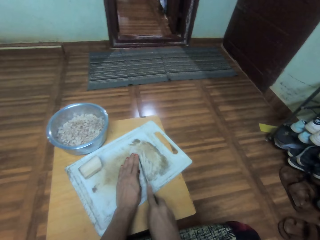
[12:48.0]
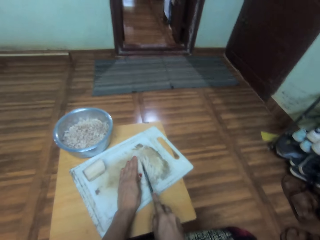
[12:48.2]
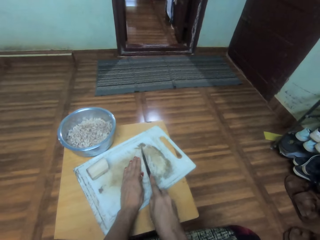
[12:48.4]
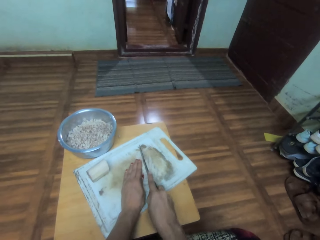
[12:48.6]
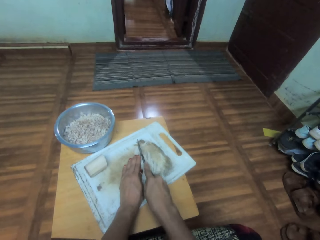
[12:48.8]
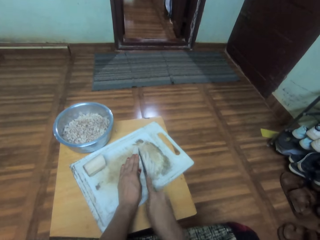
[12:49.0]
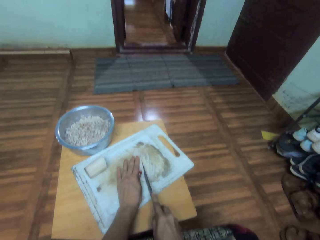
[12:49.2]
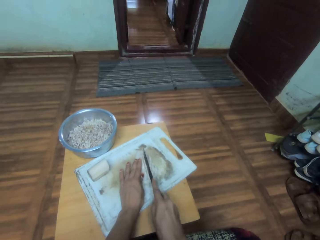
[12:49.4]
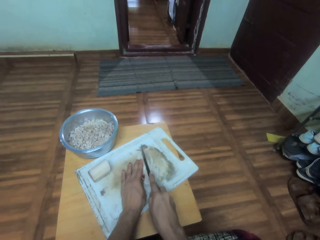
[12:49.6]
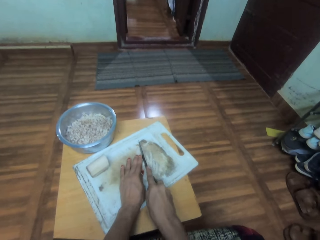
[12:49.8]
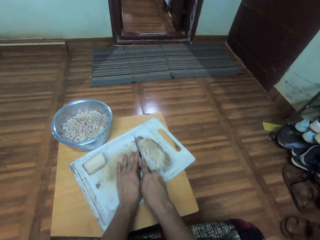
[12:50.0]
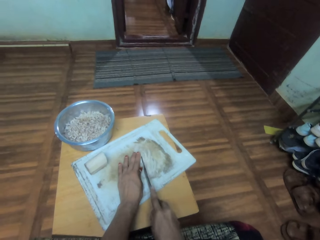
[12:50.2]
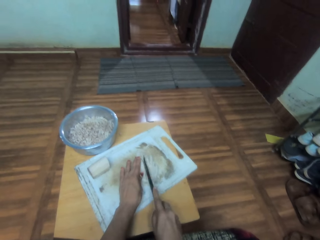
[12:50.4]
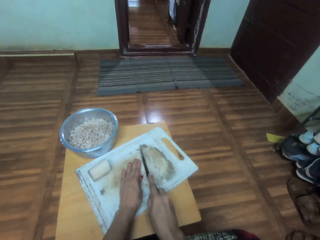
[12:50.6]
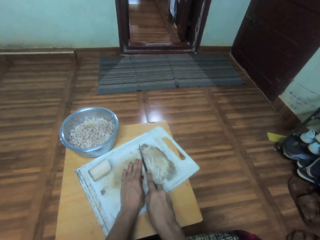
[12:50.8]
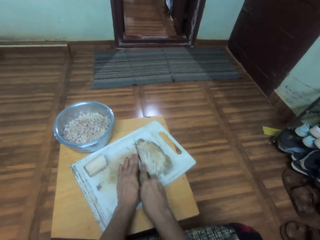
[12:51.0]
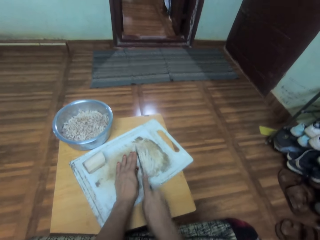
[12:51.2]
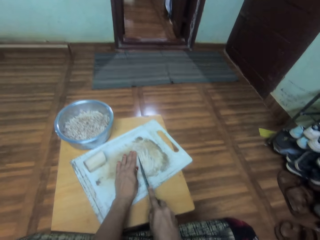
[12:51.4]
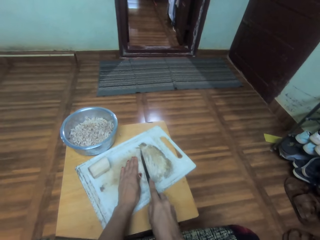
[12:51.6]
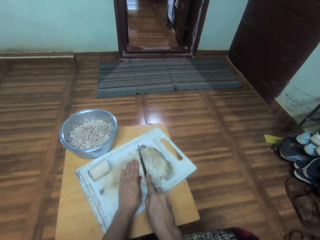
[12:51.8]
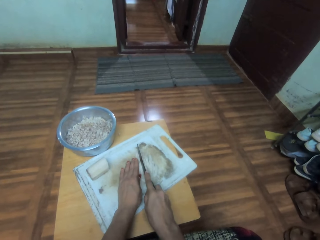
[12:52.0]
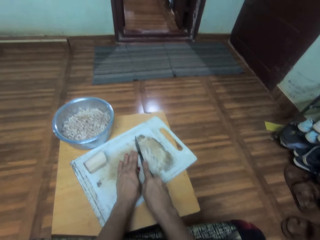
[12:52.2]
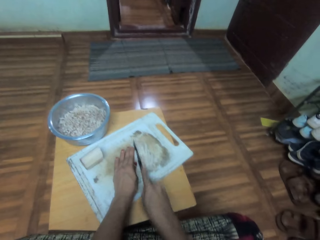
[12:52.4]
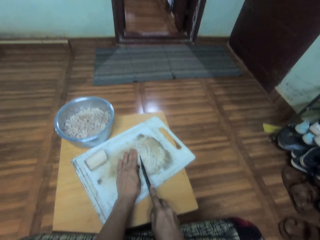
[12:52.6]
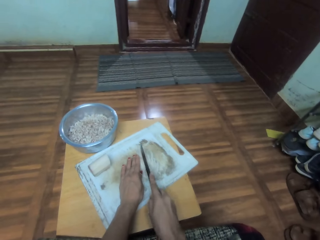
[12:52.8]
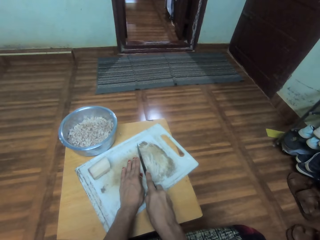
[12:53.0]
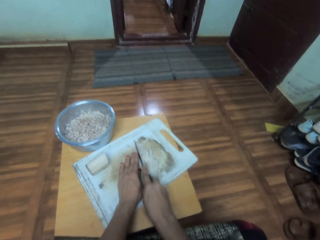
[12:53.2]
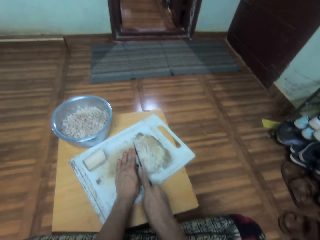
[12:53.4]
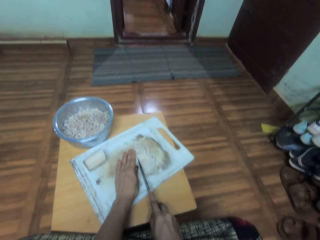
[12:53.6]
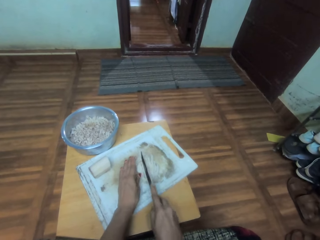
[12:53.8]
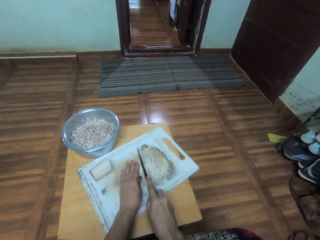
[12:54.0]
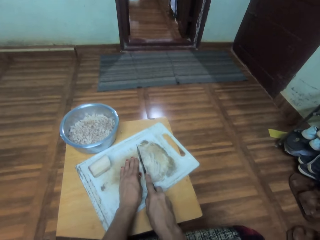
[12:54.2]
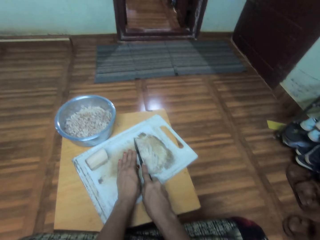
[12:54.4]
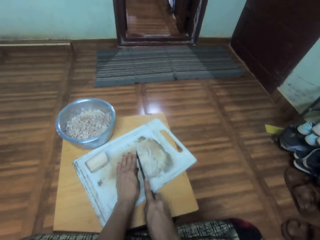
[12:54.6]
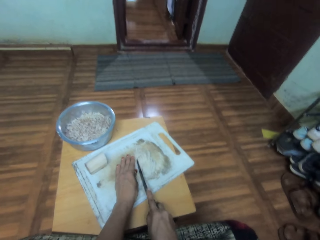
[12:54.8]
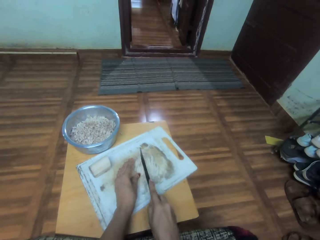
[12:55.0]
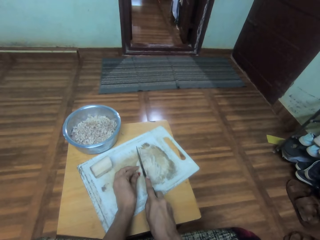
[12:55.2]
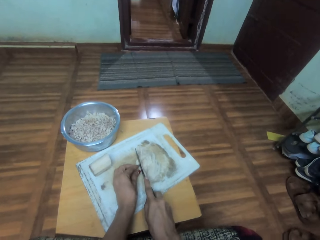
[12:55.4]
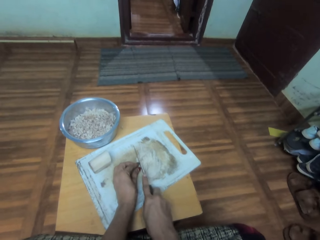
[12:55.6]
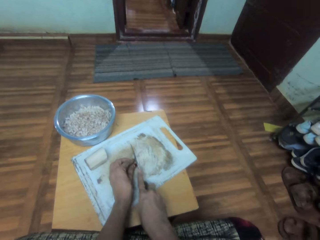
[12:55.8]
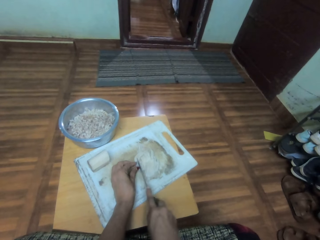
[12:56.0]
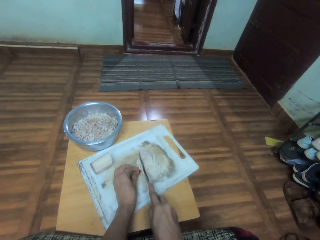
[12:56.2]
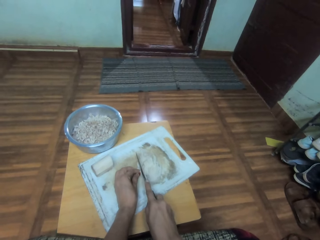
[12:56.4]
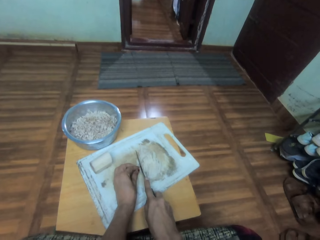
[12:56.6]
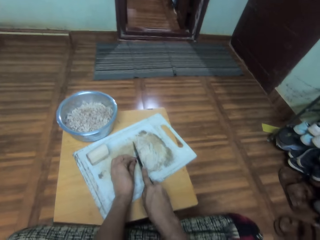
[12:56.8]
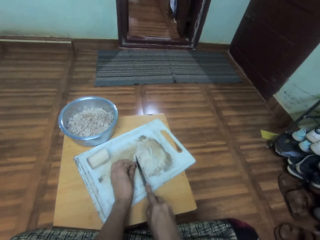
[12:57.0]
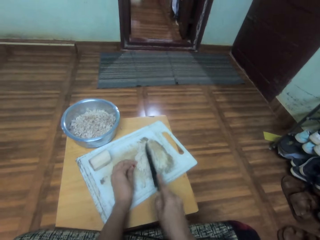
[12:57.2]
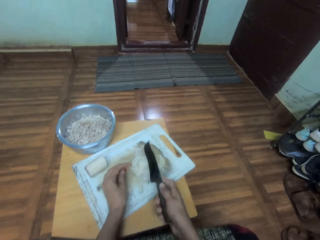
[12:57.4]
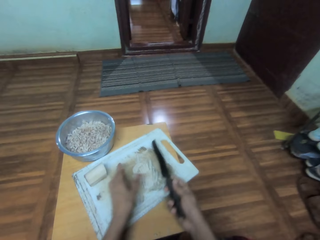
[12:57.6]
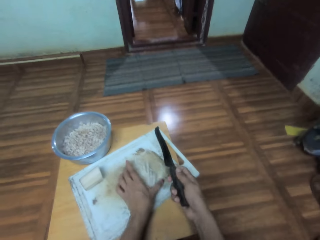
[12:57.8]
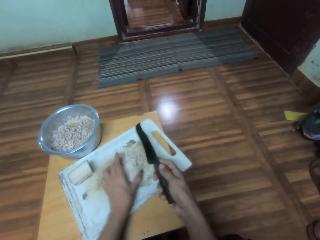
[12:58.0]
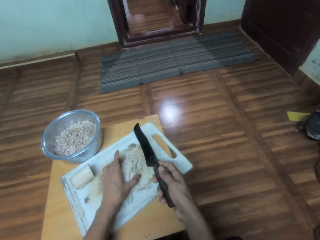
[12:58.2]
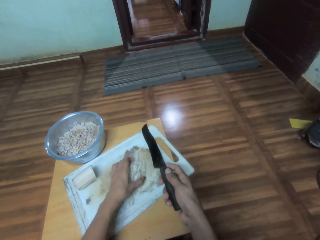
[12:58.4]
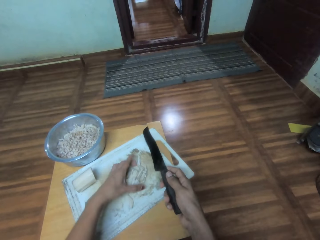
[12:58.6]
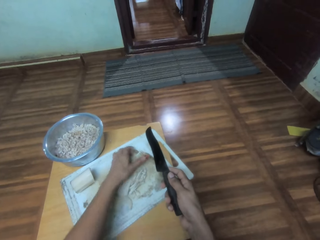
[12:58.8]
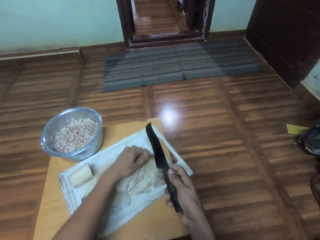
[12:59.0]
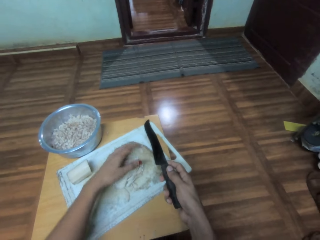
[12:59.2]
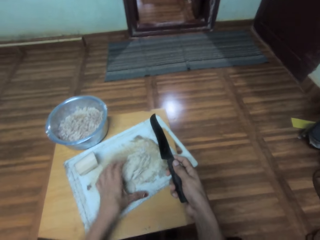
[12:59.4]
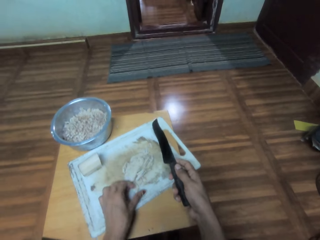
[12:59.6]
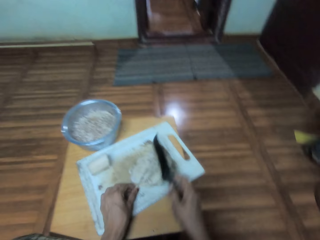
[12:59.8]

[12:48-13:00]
The camera wearer adjusts something on the chopping board.

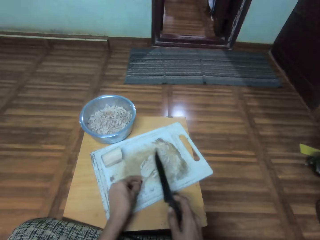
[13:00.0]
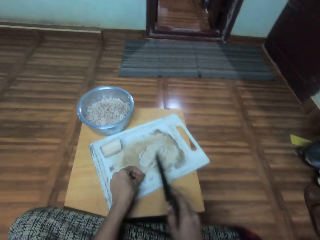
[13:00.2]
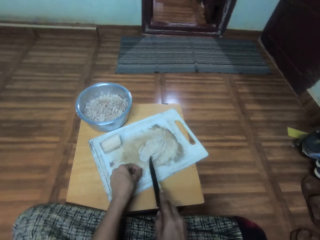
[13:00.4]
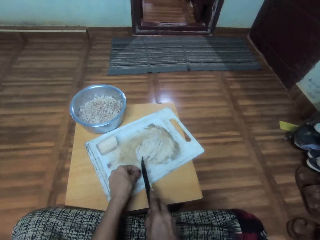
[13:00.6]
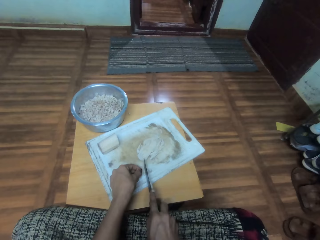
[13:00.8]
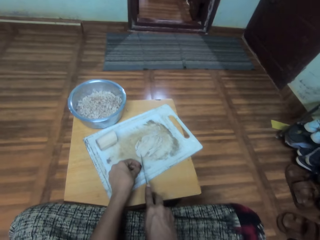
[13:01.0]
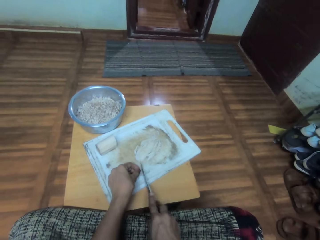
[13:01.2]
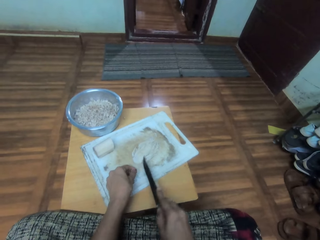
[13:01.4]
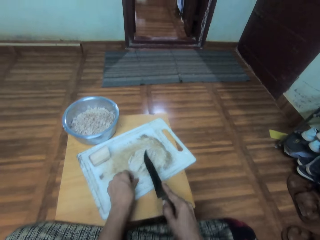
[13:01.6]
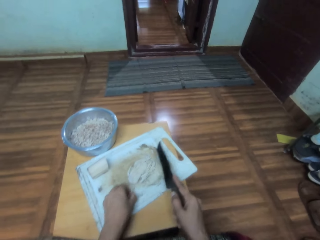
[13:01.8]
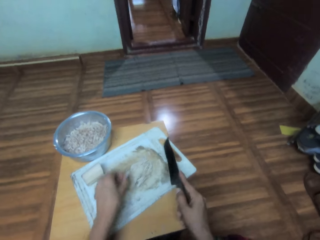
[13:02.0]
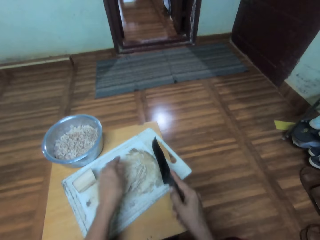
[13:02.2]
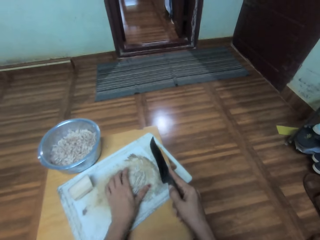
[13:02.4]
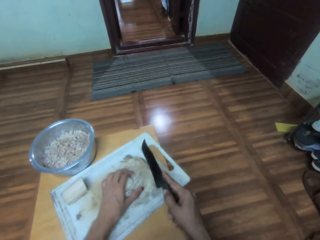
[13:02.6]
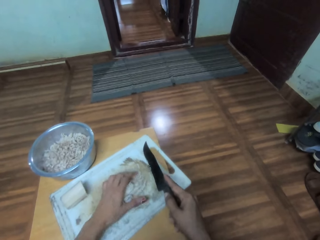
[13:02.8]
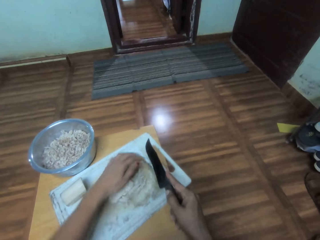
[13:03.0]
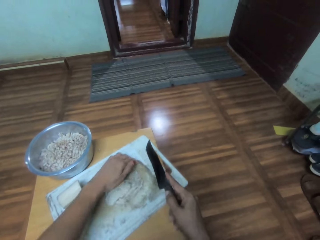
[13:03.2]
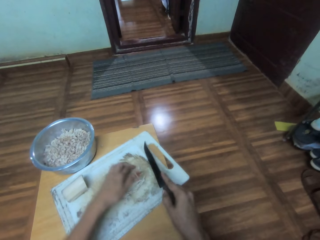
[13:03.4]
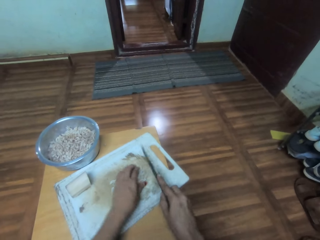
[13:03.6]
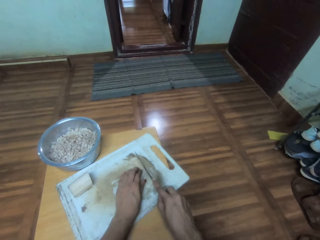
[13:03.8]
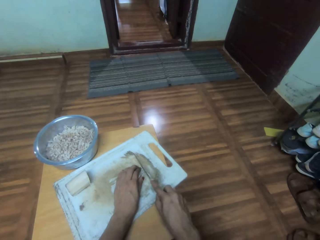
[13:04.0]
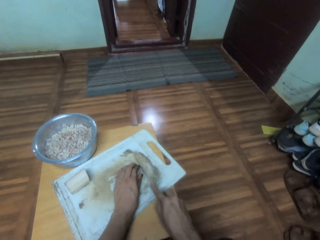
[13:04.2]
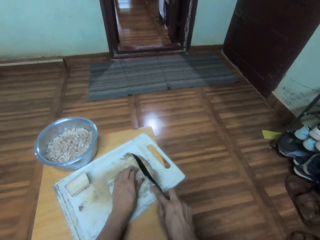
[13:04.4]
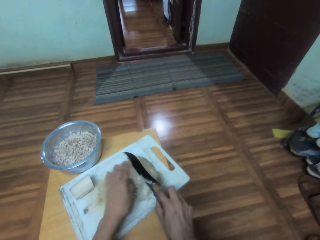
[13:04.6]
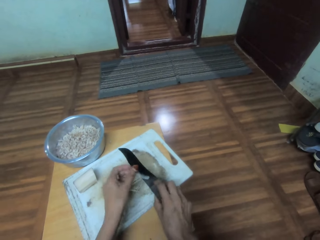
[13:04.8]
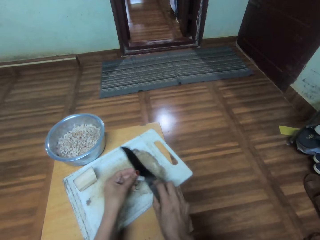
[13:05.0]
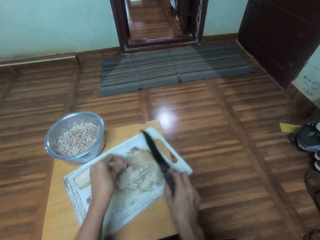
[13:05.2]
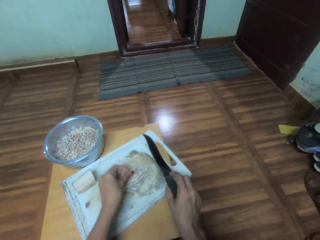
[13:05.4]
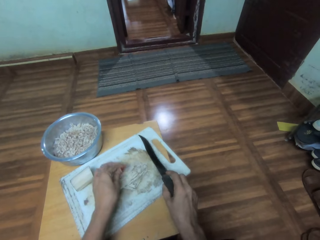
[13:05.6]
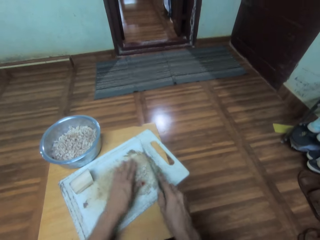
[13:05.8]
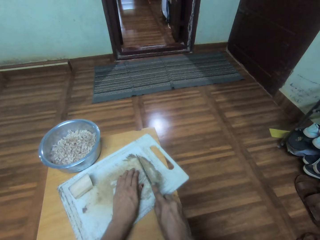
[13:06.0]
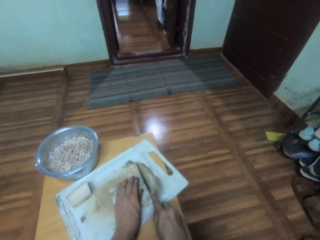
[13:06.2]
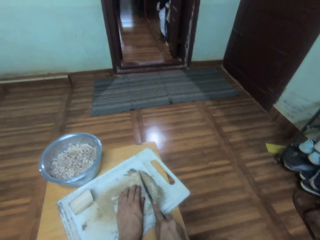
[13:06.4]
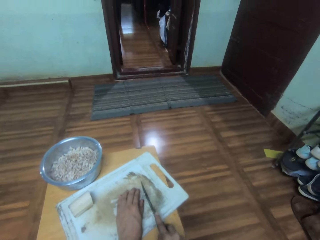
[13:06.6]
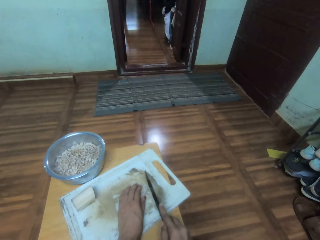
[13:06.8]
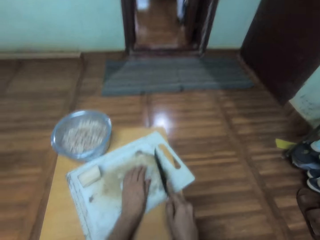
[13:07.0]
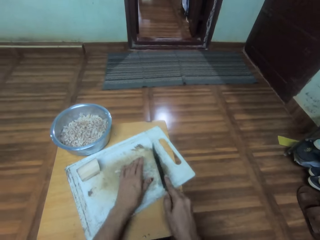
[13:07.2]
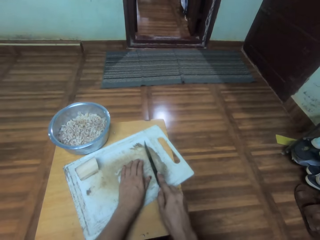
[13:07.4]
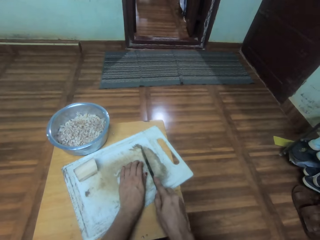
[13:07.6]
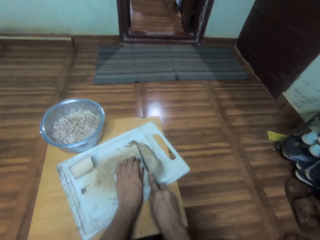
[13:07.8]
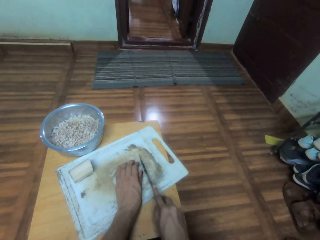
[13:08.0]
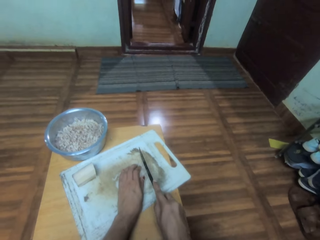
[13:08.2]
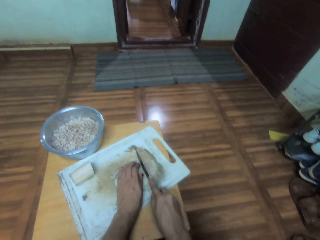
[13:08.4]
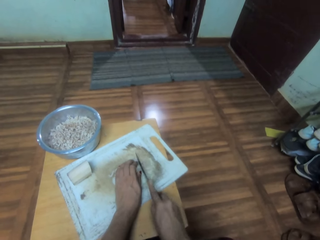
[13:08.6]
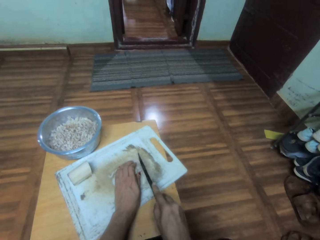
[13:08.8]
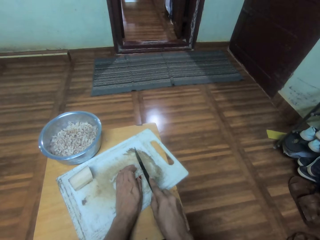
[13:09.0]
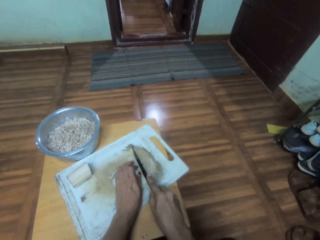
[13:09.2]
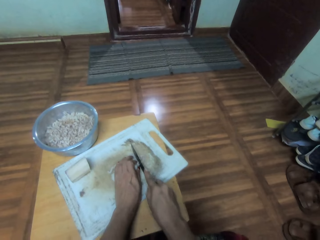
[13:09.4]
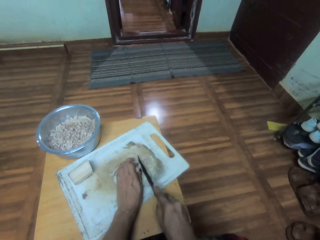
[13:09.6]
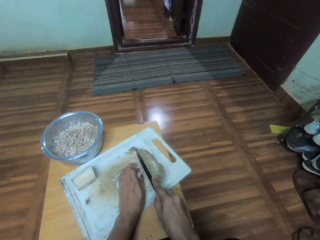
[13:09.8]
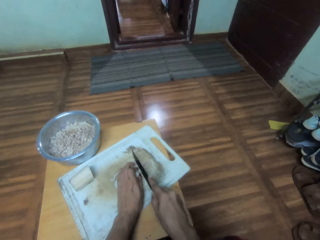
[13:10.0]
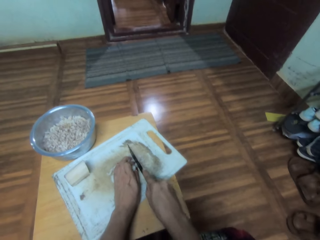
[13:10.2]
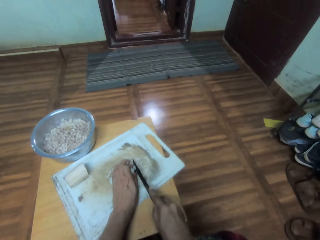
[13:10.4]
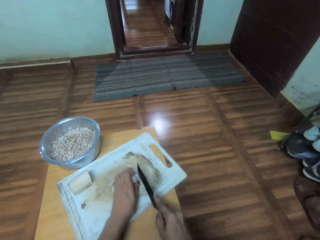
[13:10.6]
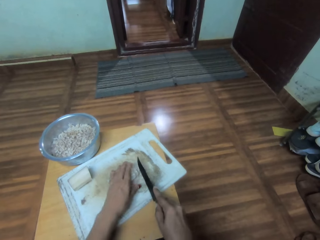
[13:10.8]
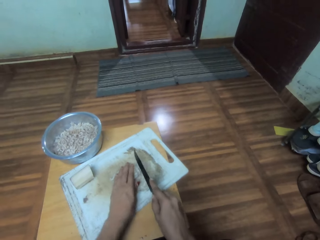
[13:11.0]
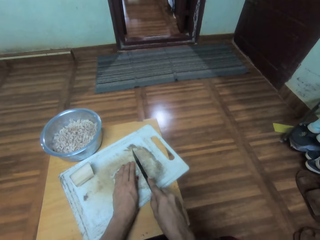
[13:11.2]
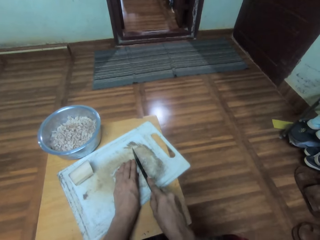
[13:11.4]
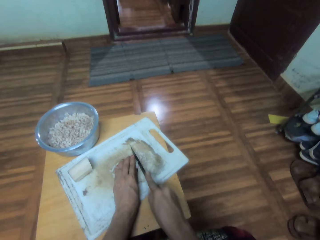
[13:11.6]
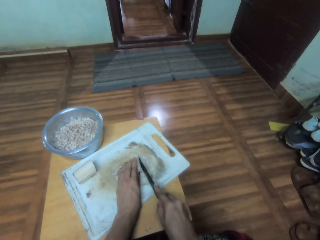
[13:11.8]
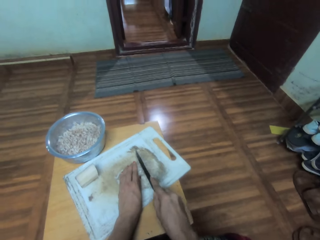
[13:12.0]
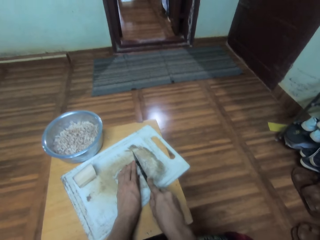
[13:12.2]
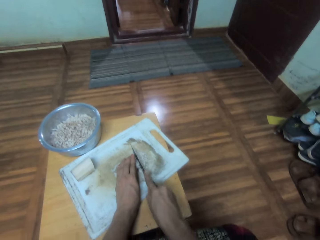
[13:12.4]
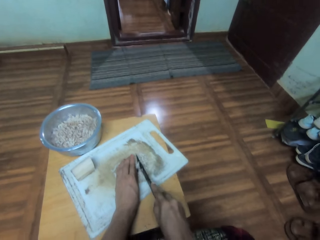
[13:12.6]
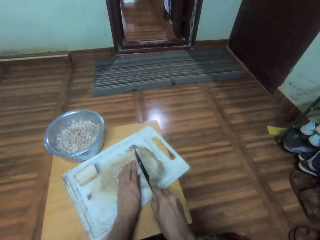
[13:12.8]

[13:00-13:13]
The camera wearer cuts something with a knife. They move something on the chopping board. They cut something with a knife. They remove something from the knife. They cut something with the knife.
